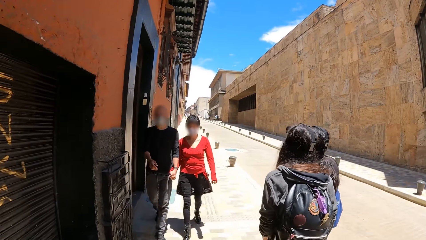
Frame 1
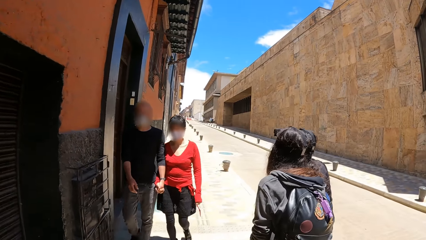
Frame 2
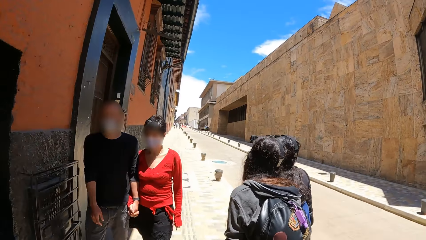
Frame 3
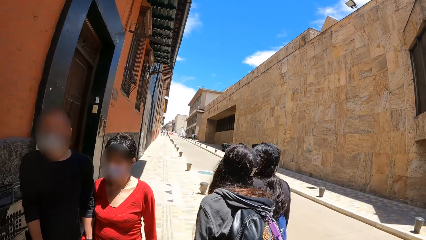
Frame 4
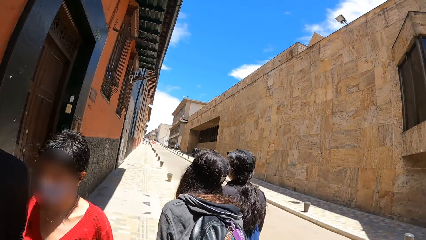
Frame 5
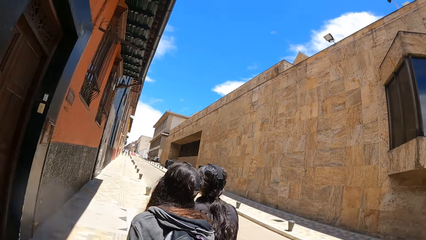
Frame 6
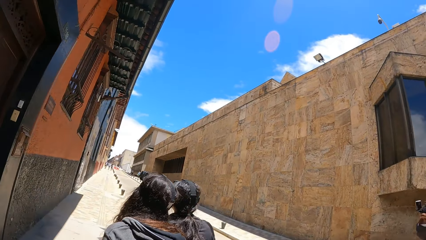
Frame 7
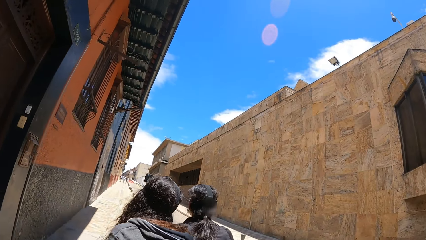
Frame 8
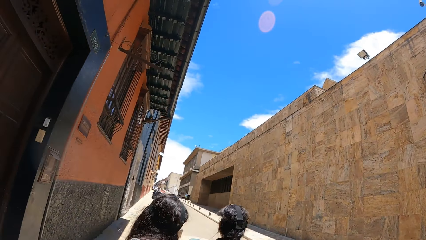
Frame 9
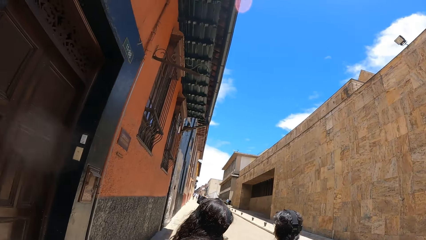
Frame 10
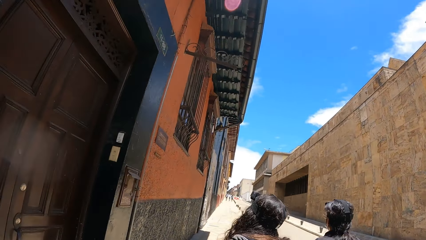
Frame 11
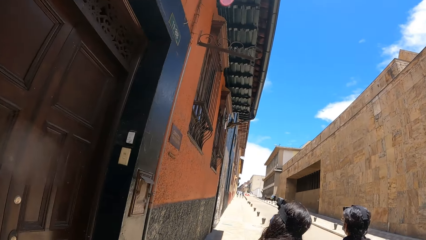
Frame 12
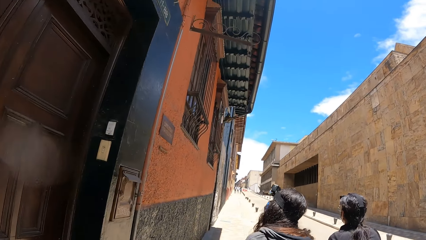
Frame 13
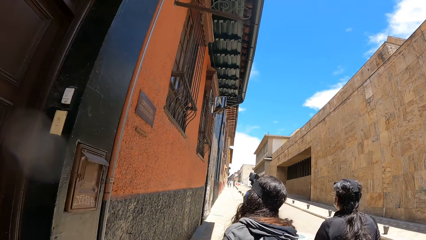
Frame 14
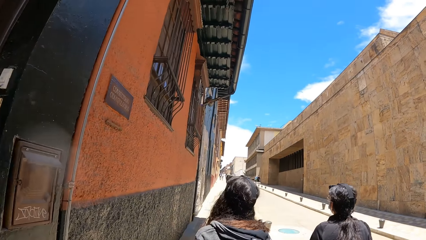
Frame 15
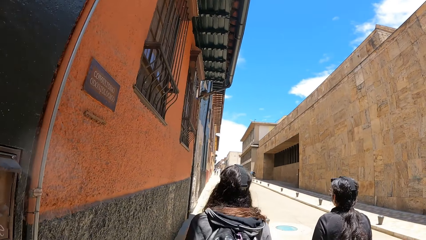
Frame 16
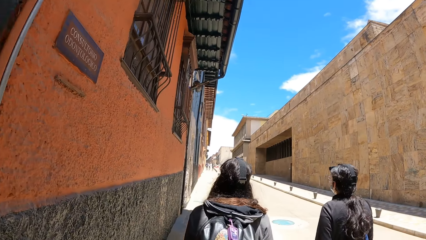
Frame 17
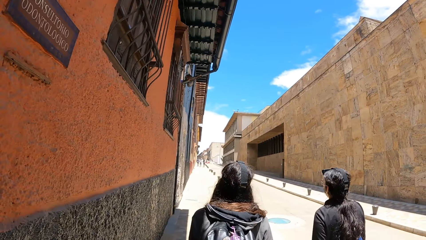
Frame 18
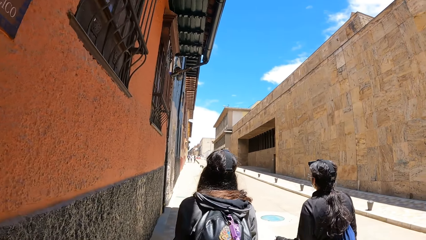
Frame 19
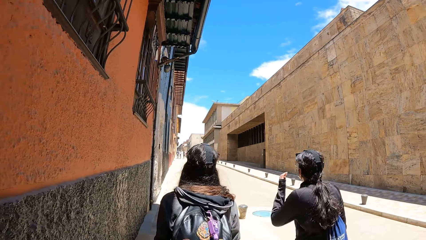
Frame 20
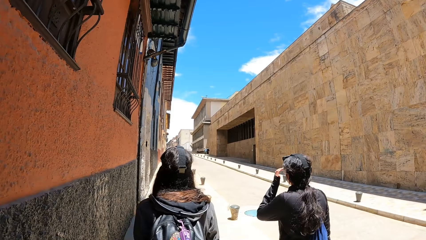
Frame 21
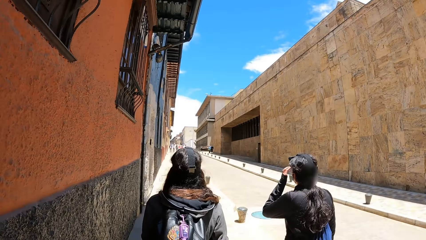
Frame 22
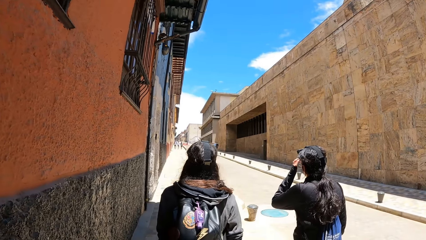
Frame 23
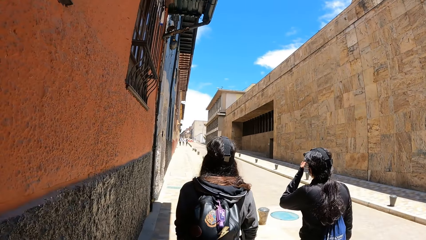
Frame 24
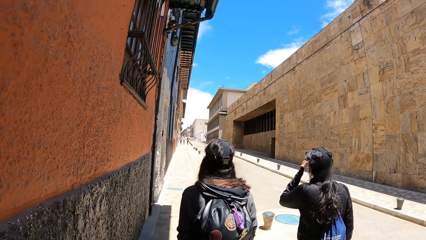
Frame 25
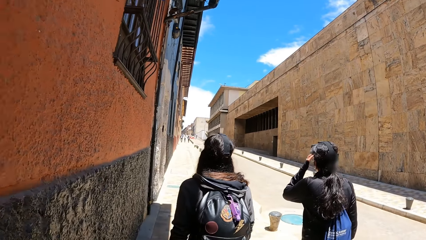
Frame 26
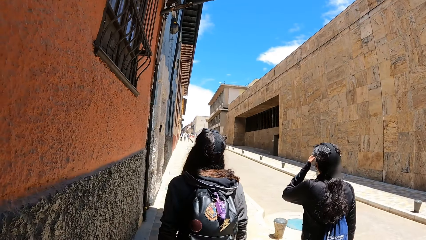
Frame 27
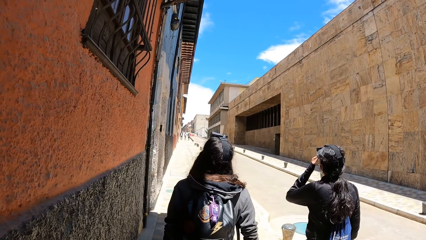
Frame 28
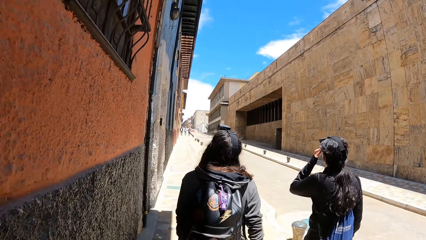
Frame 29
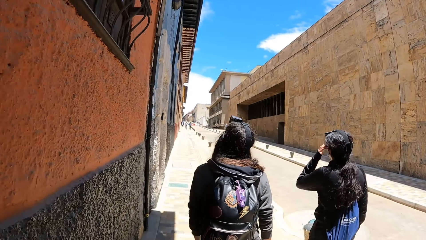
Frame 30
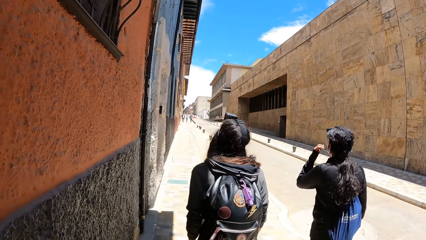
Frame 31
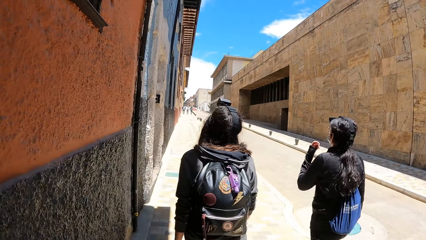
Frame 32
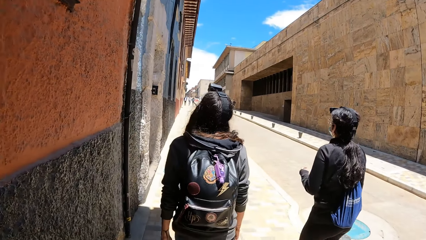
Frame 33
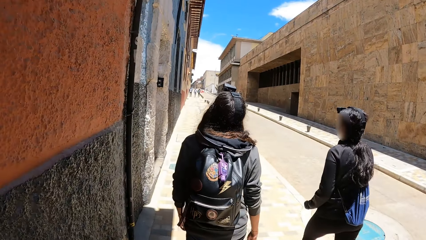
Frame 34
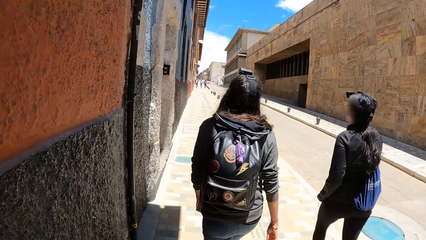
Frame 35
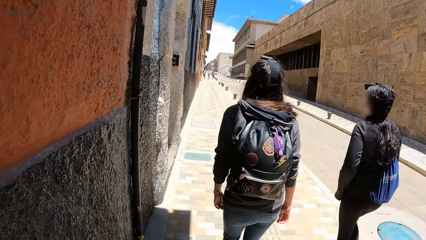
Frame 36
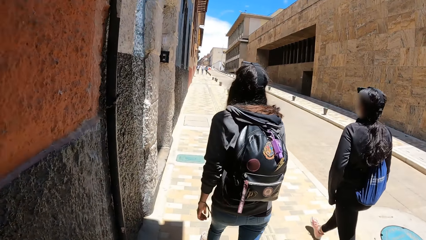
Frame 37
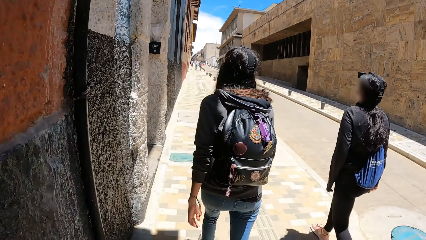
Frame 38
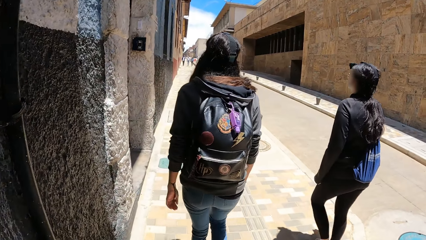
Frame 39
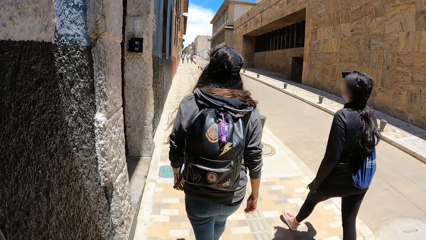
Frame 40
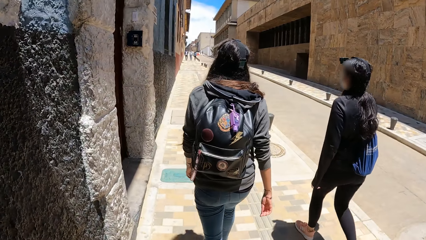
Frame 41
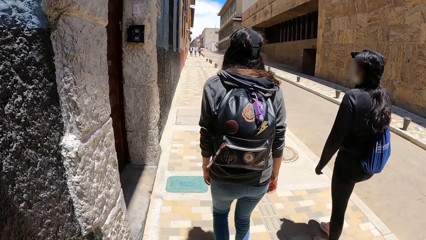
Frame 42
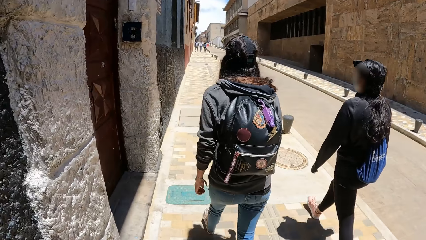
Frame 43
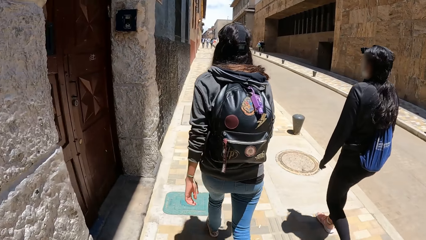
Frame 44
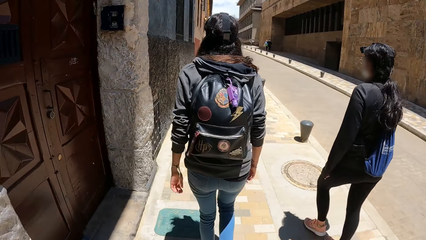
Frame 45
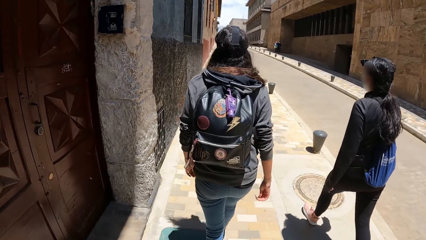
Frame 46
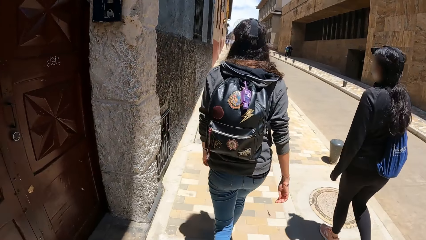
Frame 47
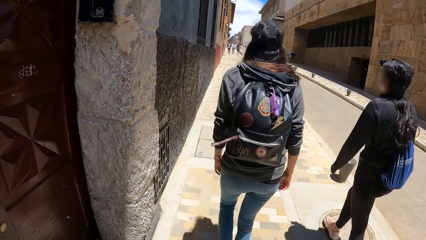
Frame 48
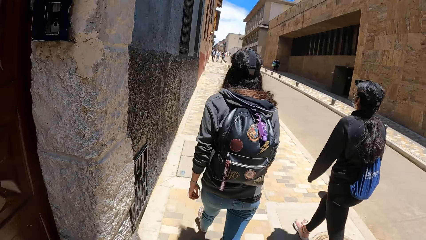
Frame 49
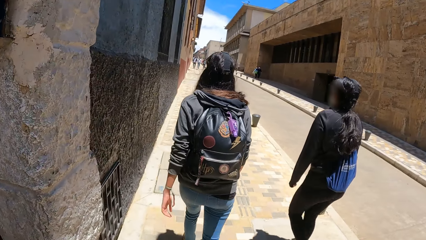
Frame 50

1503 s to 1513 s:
The woman adjusts her hair with her left hand.

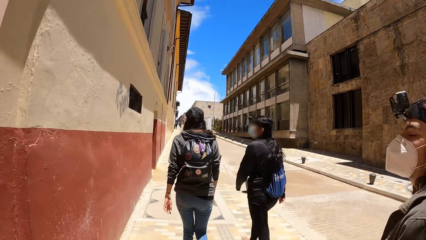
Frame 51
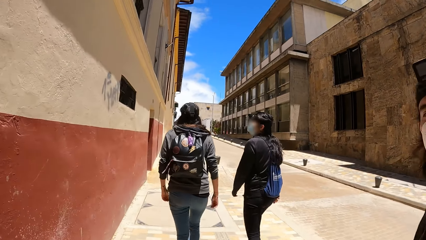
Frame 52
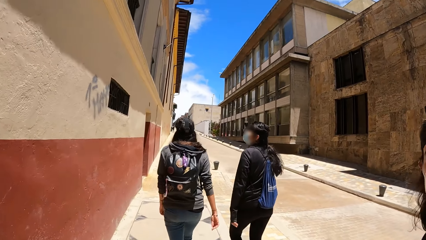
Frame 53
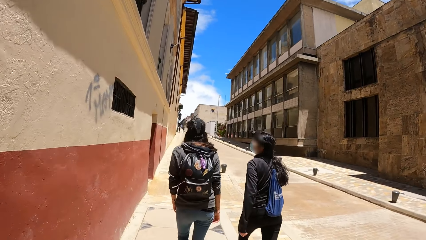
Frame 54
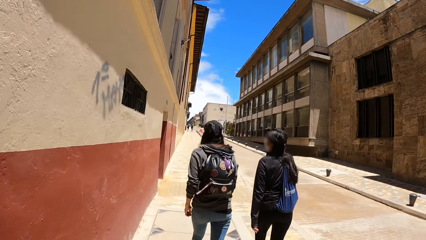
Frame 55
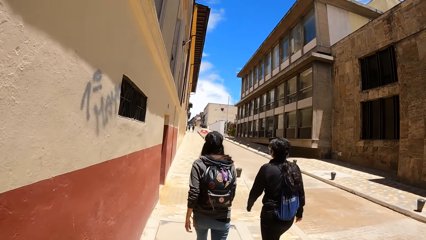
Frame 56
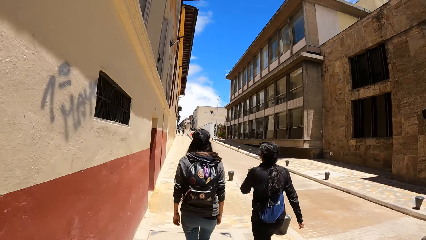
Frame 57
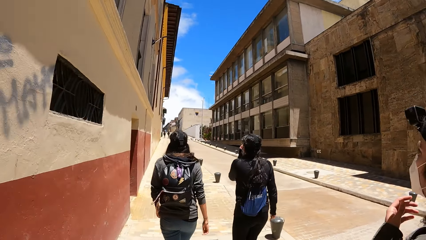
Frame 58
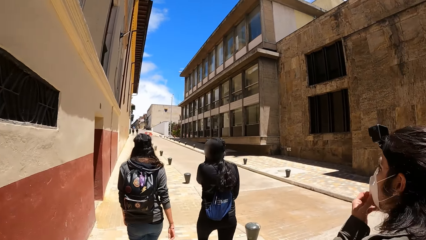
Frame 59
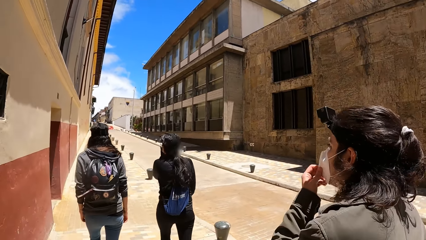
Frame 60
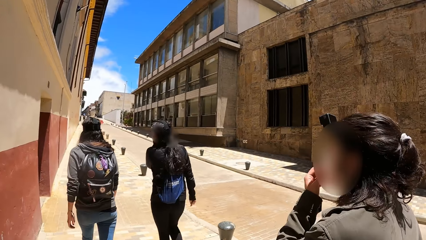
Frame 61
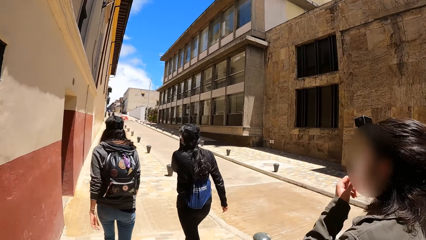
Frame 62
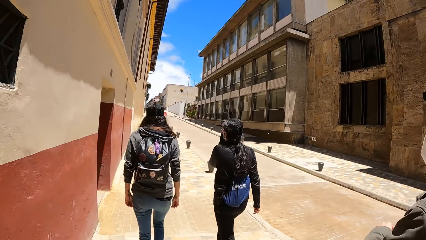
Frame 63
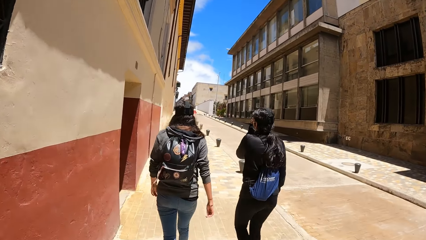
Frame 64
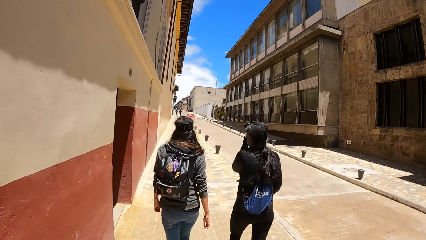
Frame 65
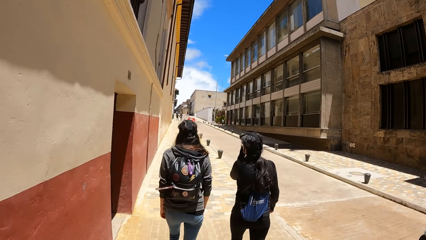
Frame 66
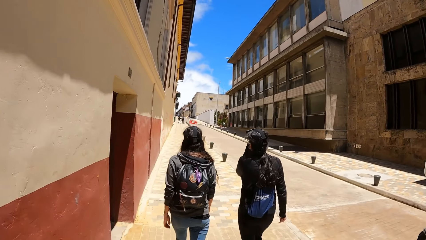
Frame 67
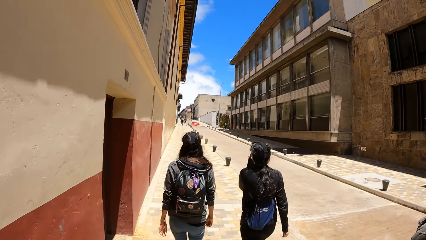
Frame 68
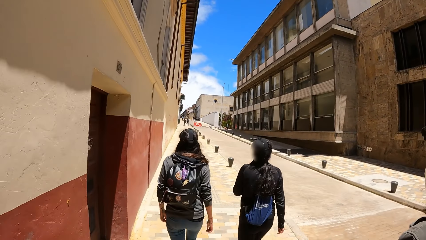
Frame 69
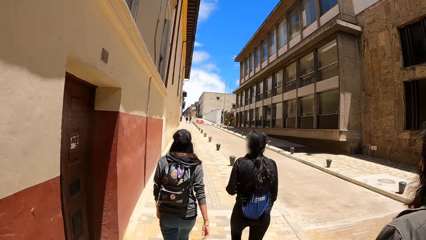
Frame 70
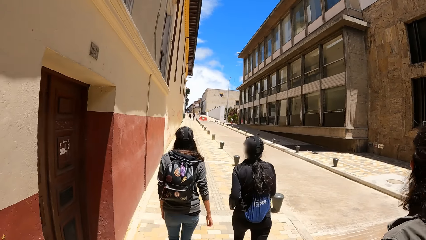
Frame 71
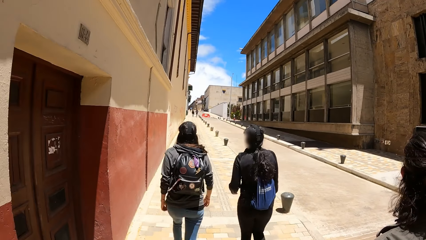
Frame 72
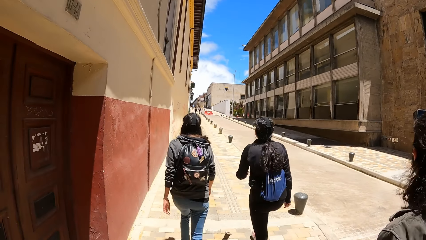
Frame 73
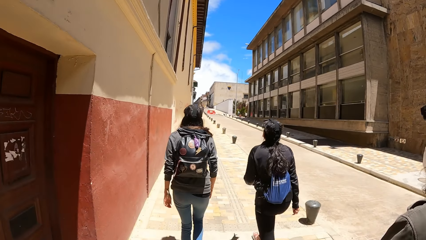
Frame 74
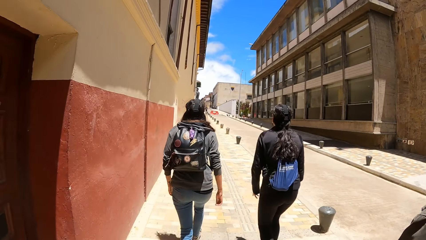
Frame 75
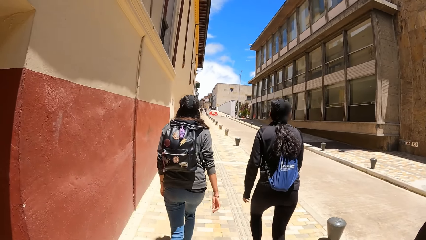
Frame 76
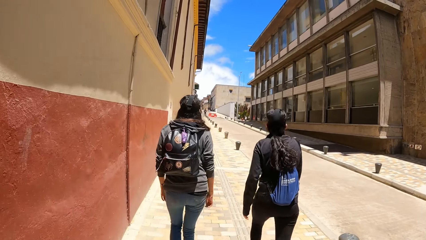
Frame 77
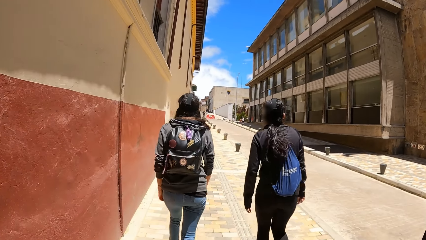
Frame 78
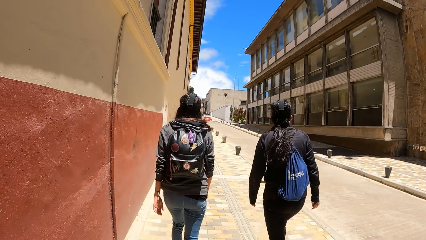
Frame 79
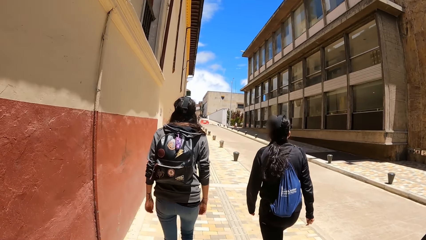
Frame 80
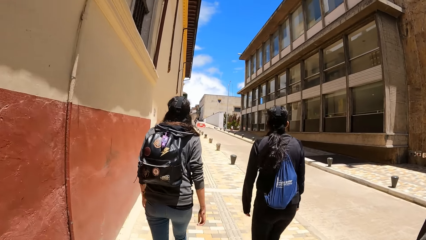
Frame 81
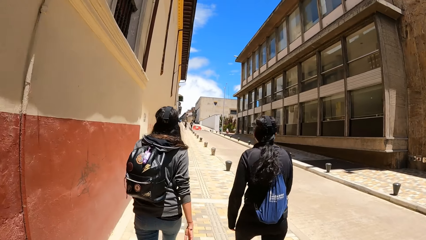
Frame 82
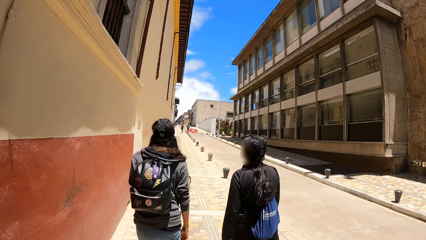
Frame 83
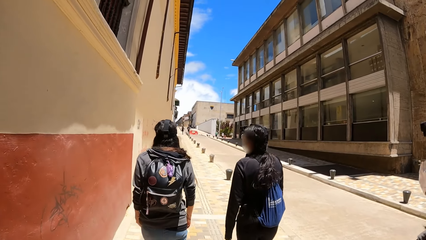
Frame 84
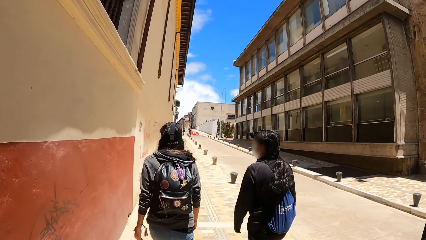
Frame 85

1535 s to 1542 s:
The woman adjusts a nose mask on her face with her left hand. The man adjusts a nose mask on her face with his left hand.
